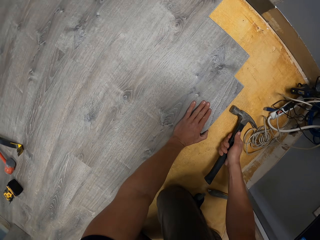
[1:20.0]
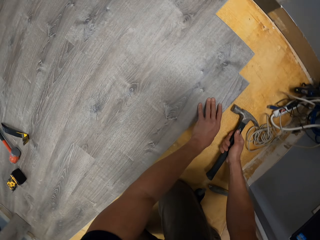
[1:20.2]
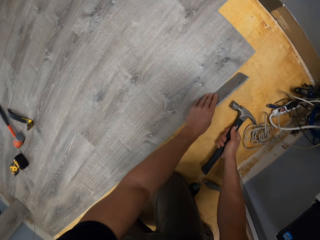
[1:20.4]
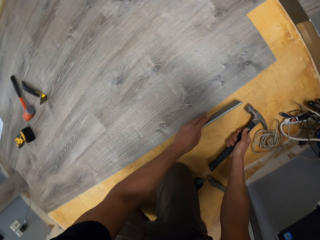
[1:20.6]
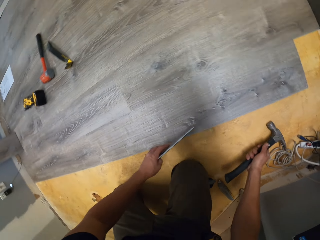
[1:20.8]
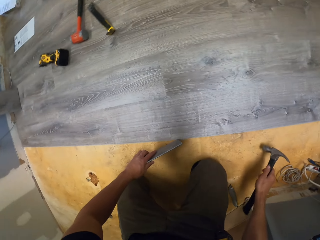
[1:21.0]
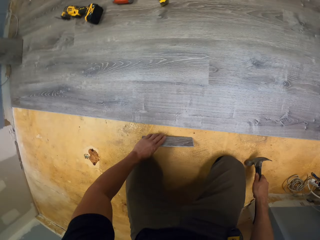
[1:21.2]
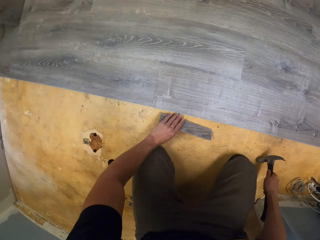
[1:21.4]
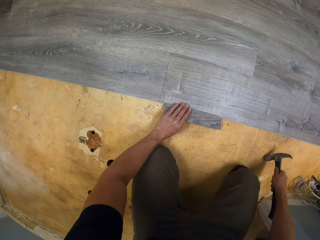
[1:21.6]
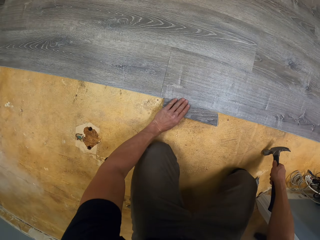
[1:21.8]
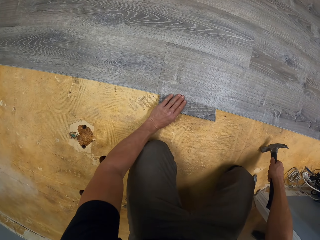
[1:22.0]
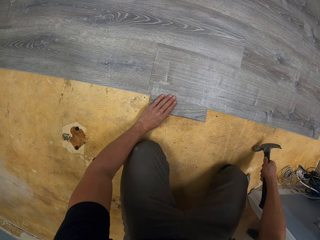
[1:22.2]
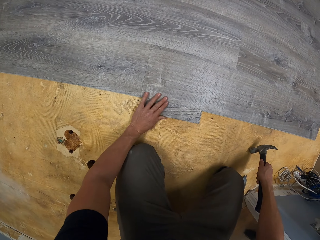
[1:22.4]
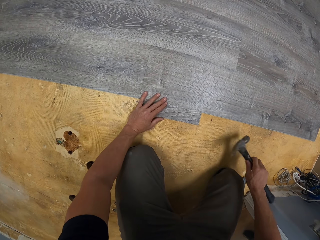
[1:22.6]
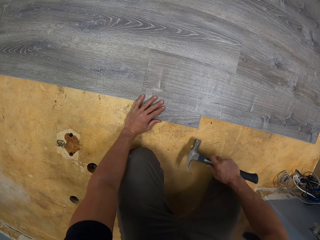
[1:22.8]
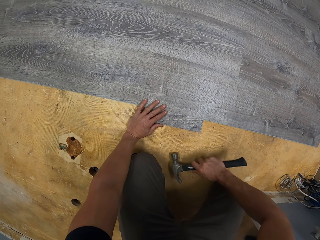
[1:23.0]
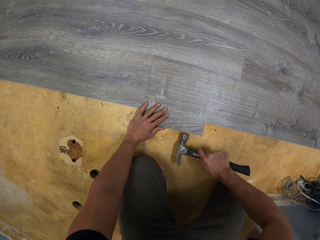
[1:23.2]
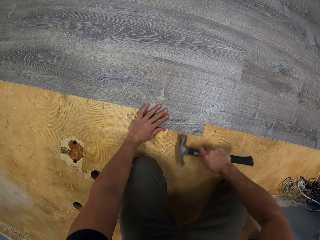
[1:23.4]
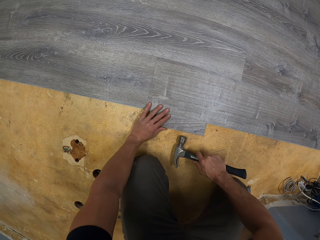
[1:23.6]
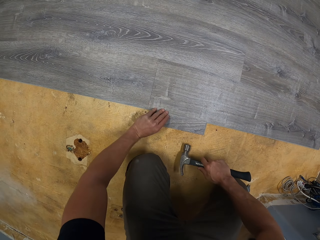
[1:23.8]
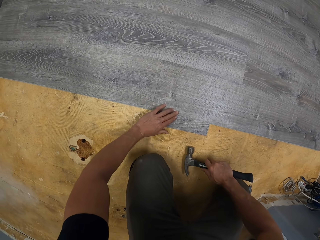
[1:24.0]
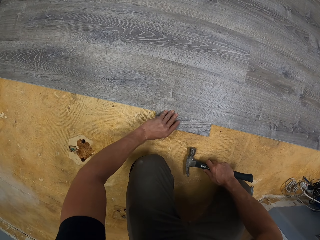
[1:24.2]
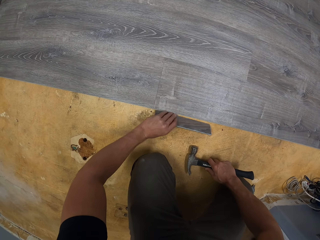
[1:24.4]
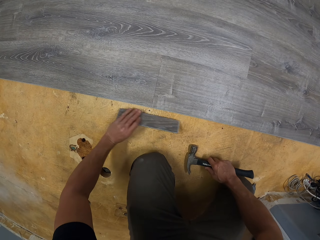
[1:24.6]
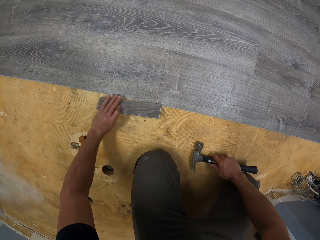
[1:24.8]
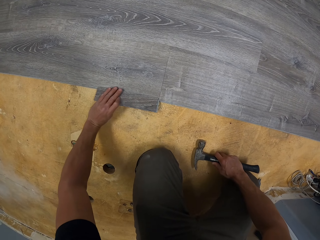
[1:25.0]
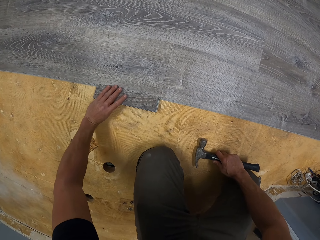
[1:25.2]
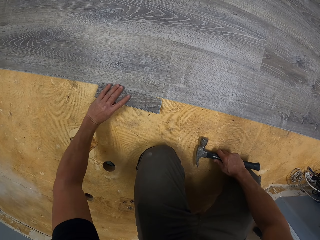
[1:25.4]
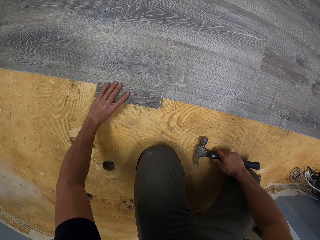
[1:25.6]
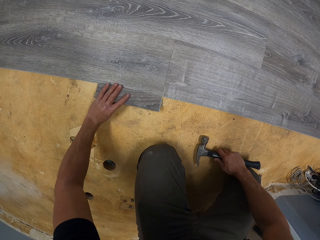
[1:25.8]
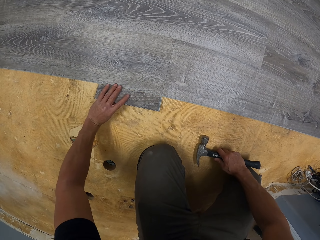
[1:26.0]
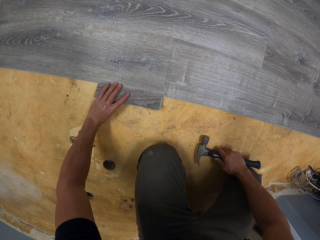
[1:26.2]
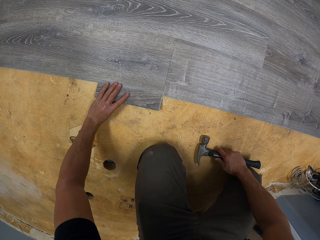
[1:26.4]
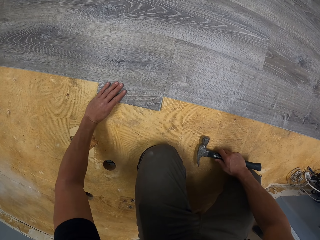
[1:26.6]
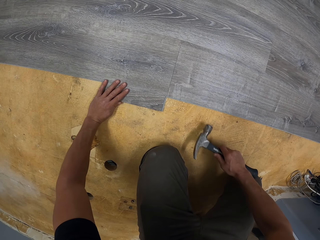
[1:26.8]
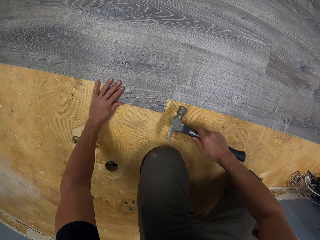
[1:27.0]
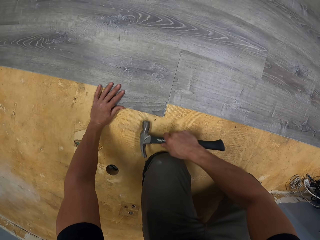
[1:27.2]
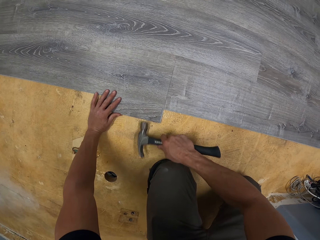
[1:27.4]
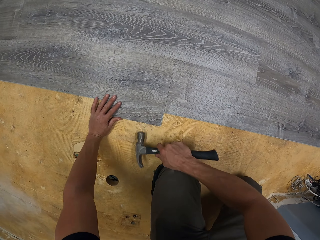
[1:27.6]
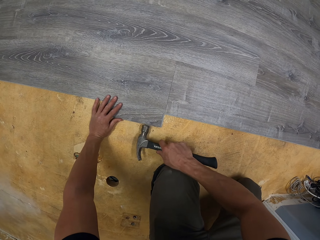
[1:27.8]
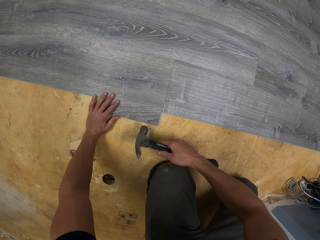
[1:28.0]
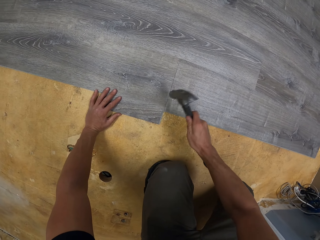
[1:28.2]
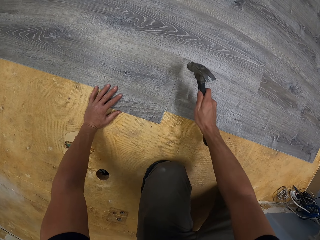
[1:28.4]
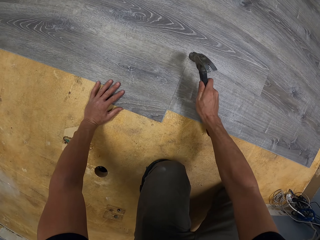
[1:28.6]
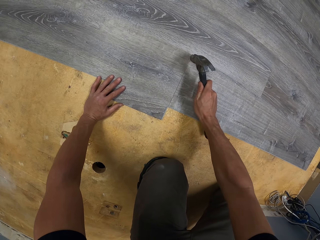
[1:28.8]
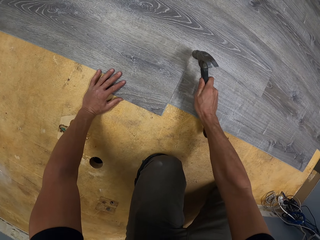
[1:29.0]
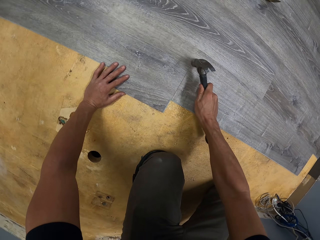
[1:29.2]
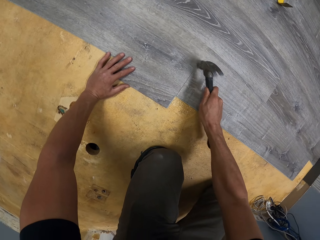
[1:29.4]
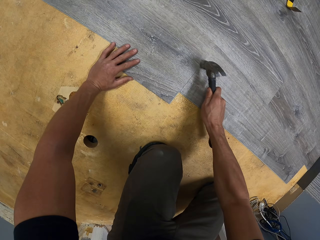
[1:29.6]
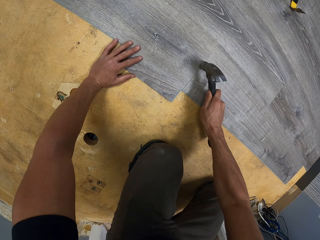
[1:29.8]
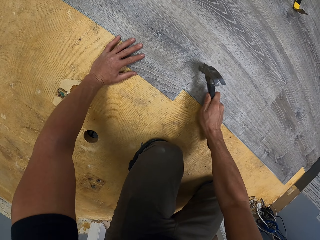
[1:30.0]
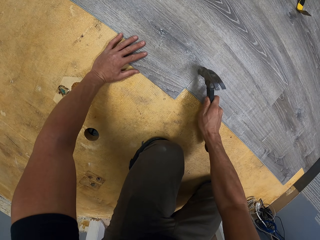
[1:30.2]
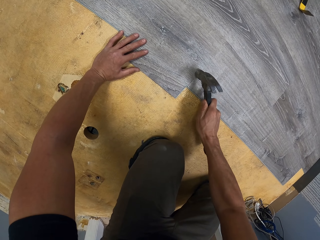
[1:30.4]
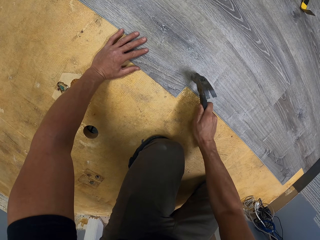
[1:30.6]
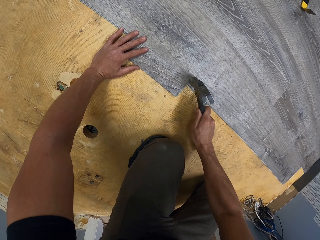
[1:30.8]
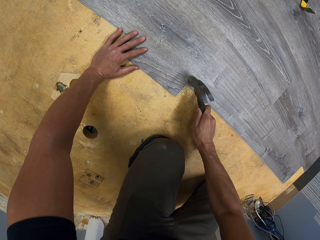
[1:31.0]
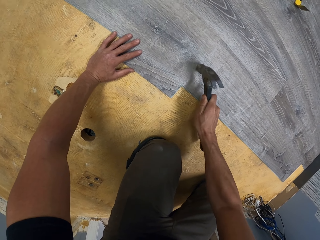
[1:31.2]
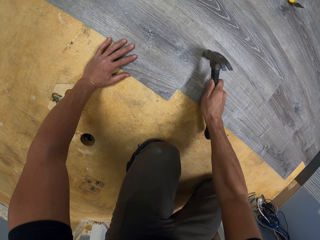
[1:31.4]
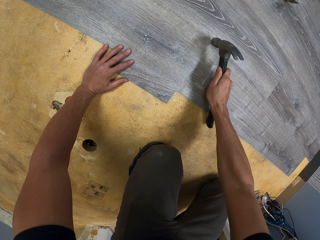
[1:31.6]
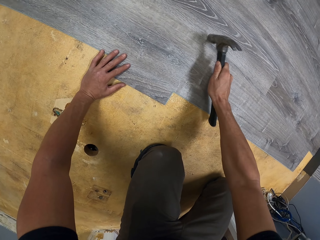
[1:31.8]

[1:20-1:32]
The camera wearer picks up the plywood. They hold the piece of wood, fix the piece of wood on the floor, and place the plywood on the floor. They hit the plywood with the hammer. They pick up the plywood. They move the piece of wood and place the plywood on the floor. They fix the piece of wood on the floor. They hit the plywood with the hammer. They hit the wood.

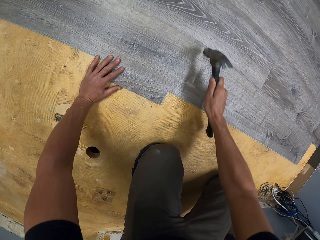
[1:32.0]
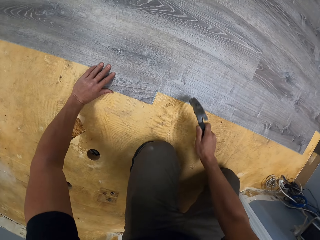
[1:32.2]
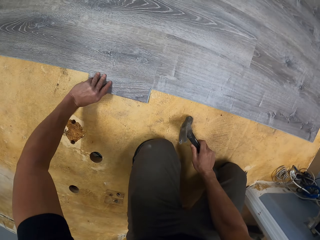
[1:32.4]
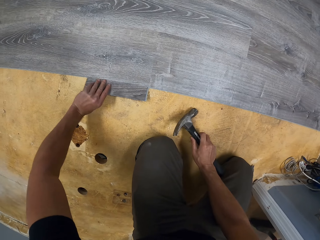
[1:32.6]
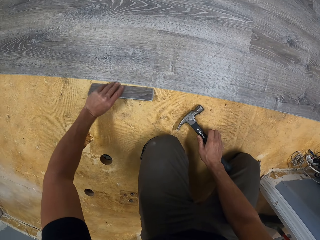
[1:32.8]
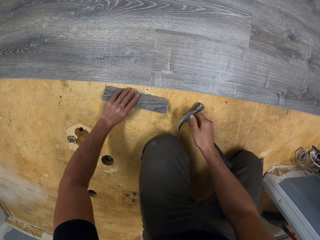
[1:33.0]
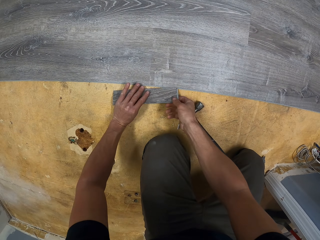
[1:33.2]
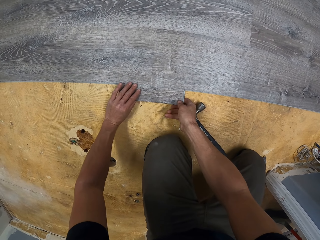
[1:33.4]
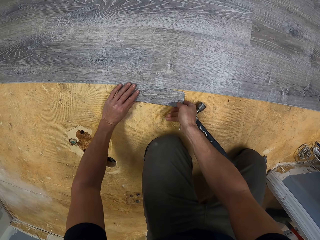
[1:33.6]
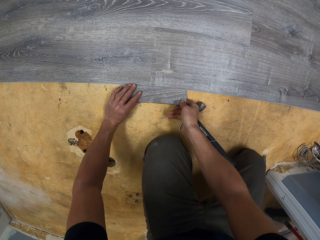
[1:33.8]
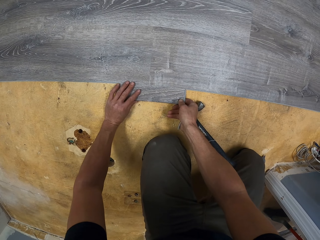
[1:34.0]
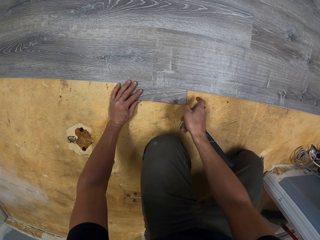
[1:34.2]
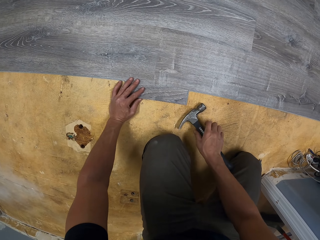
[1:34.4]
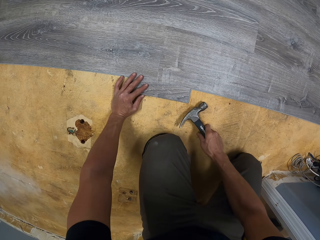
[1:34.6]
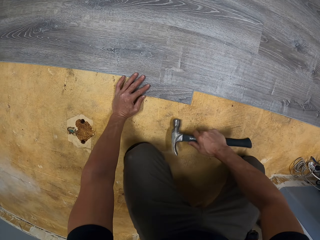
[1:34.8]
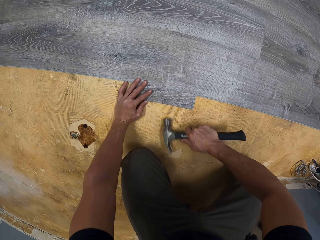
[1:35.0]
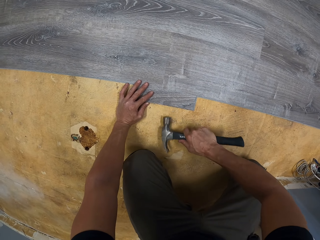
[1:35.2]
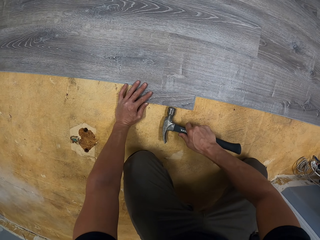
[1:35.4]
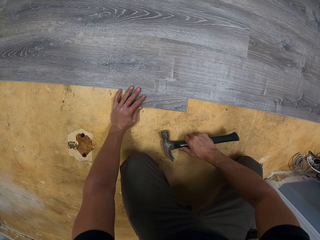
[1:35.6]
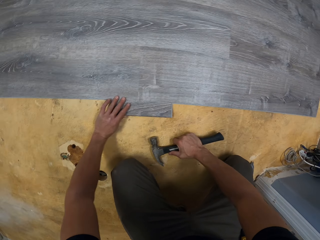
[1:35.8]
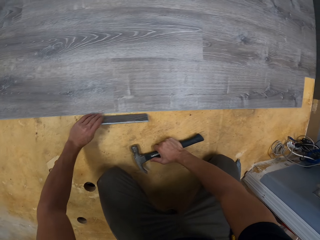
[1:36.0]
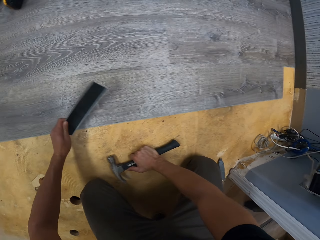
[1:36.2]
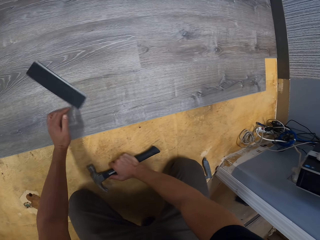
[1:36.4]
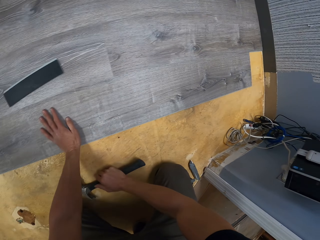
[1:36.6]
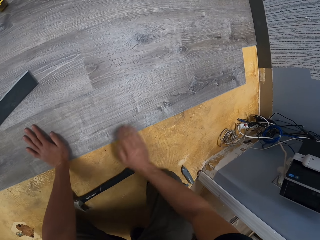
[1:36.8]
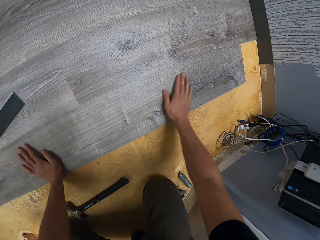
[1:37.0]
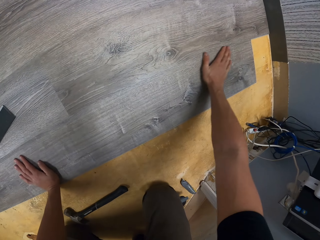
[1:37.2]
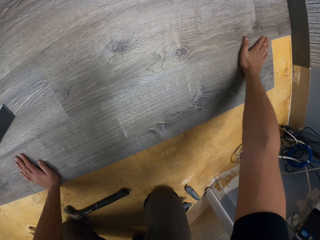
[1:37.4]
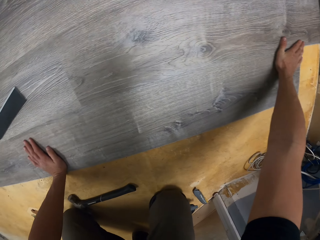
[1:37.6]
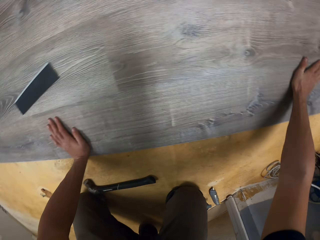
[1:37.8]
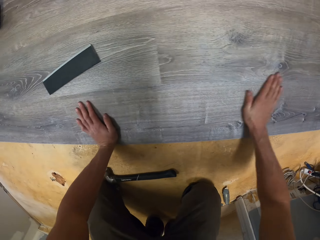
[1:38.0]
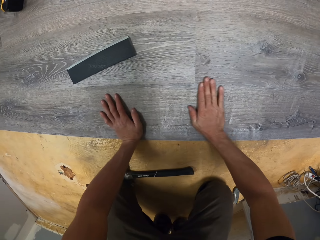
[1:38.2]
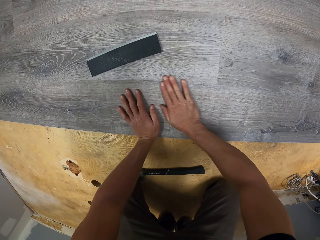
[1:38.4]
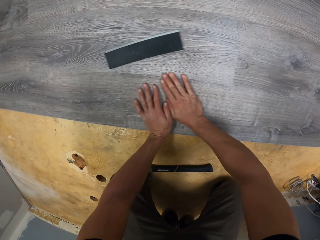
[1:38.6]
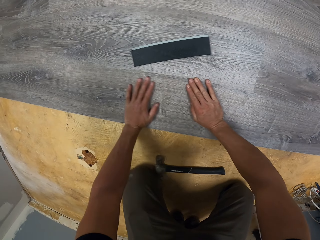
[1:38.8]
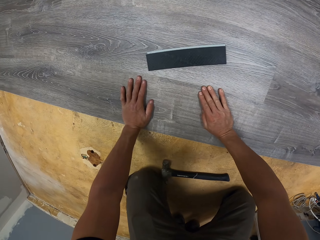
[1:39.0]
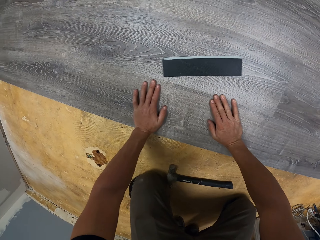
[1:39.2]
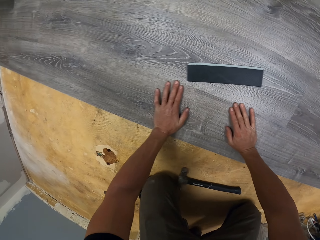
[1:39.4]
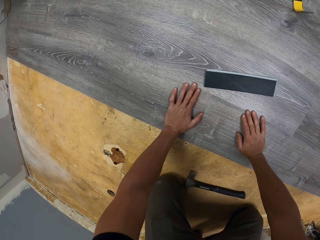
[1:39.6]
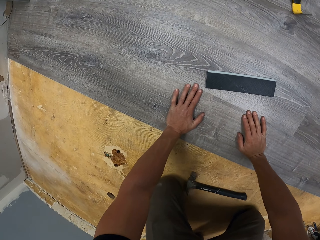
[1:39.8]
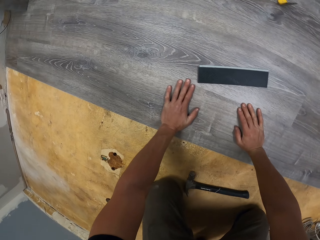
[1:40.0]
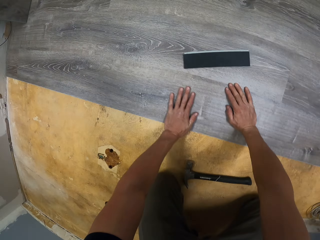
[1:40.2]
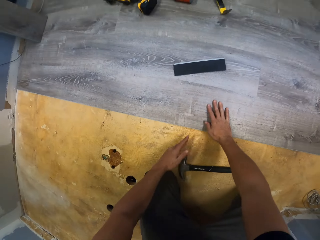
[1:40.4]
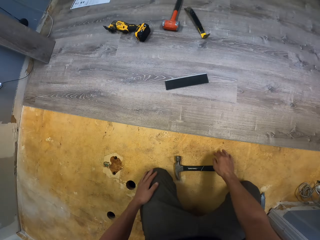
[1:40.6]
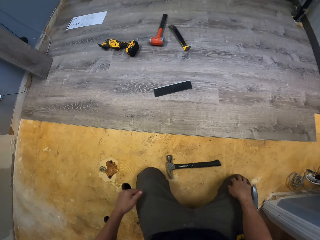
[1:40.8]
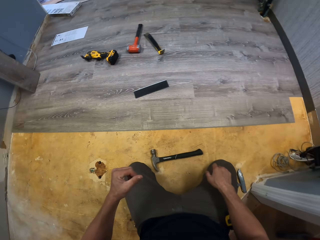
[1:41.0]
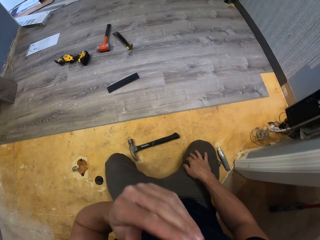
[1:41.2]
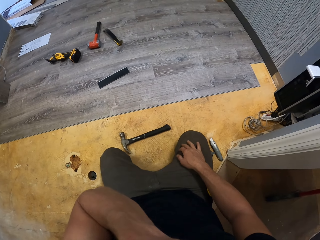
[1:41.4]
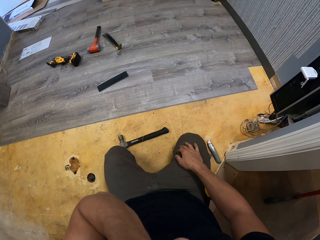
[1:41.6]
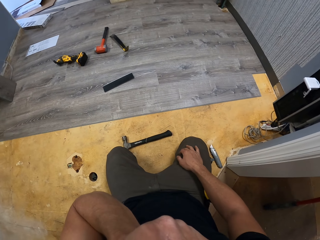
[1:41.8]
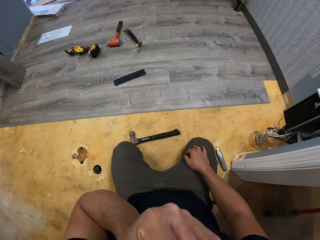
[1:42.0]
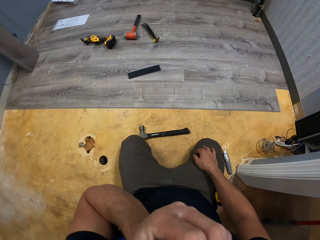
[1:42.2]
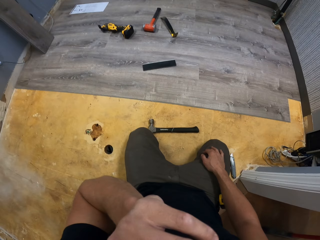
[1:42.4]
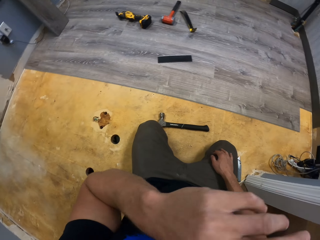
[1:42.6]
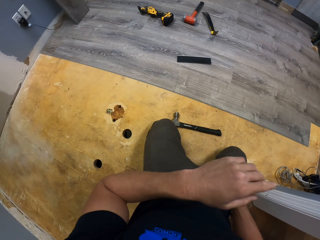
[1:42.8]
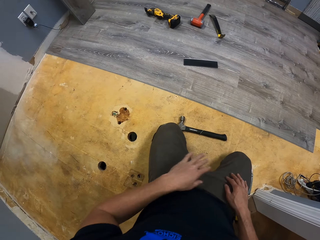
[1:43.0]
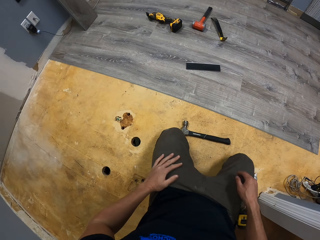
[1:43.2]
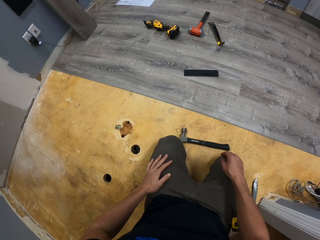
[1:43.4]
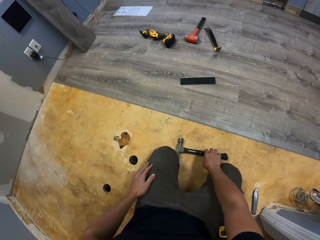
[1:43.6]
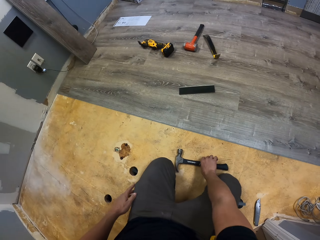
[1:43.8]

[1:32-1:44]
The camera wearer picks up the plywood. He places the hammer on the floor. He moves the piece of wood. He places the plywood on the floor and holds the plywood with both his hands. He fixes the piece of wood on the floor. He picks up the hammer and hits the plywood with the hammer. He picks up the plywood, throws the plywood in his hand on top of the plywood on the floor, and places the hammer on the floor. He rubs his hands on the plywood's surface. He touches the wood. He lifts the hand. He scratches his face with his hand. He puts the hands on the lap.
